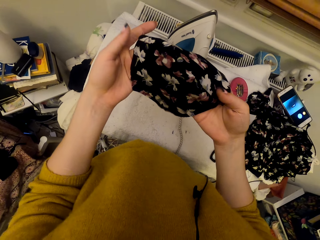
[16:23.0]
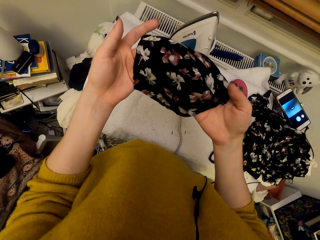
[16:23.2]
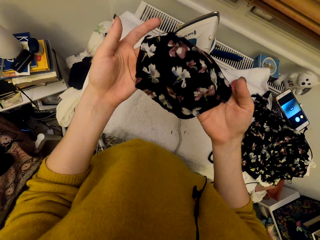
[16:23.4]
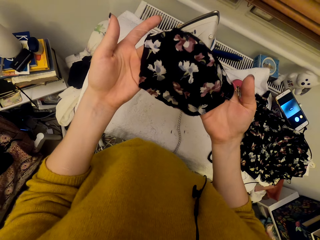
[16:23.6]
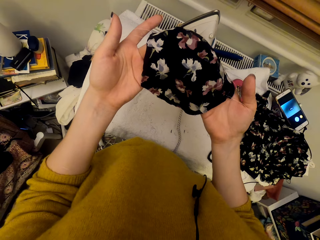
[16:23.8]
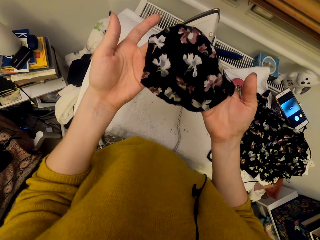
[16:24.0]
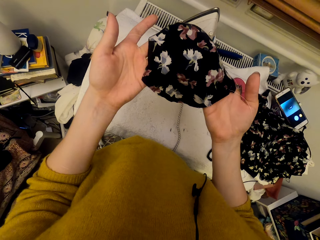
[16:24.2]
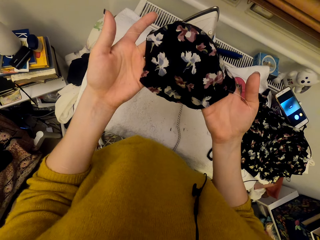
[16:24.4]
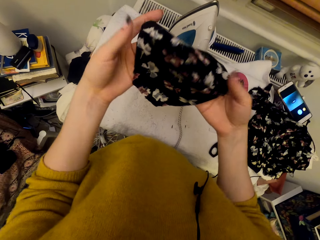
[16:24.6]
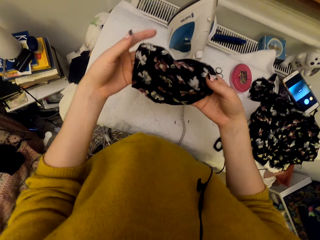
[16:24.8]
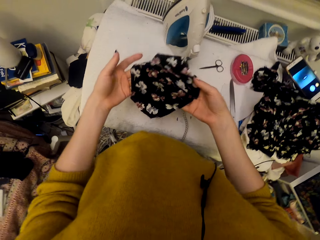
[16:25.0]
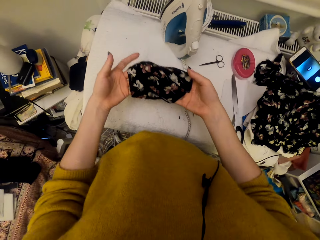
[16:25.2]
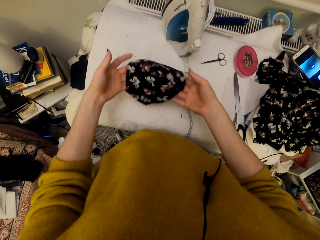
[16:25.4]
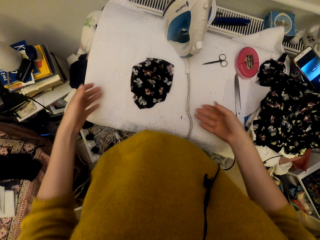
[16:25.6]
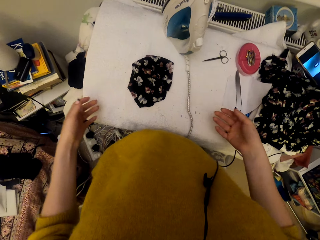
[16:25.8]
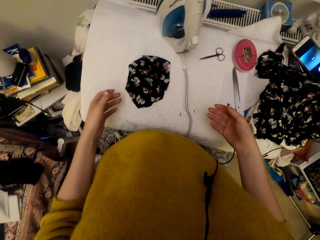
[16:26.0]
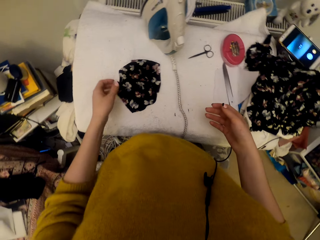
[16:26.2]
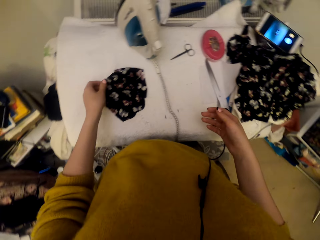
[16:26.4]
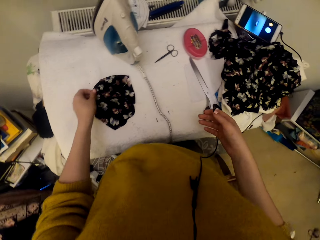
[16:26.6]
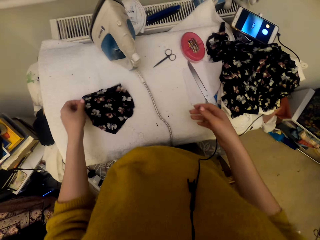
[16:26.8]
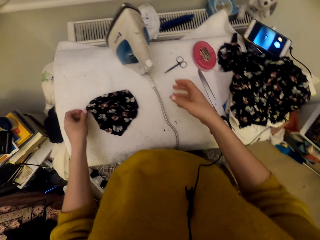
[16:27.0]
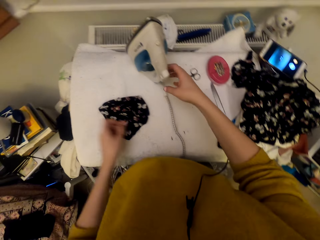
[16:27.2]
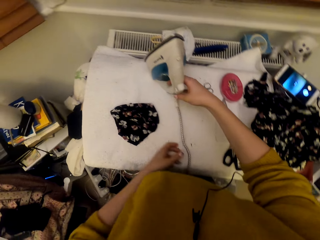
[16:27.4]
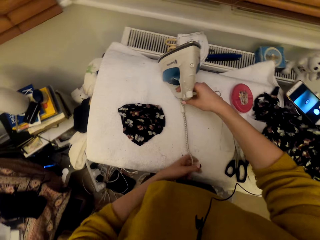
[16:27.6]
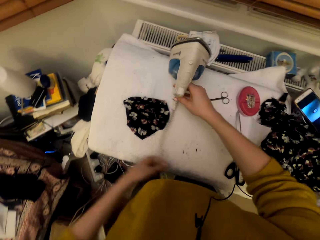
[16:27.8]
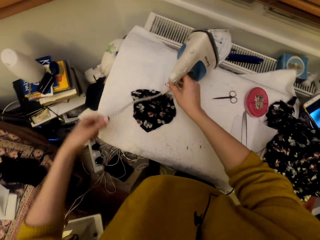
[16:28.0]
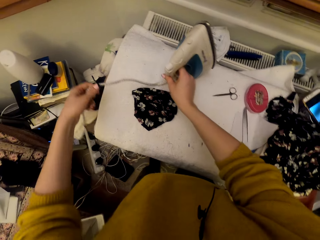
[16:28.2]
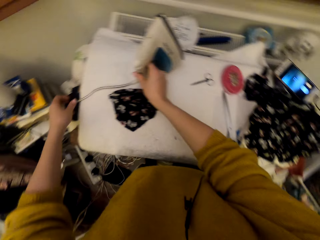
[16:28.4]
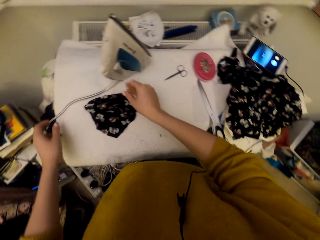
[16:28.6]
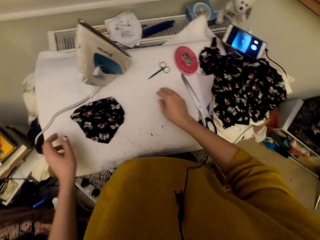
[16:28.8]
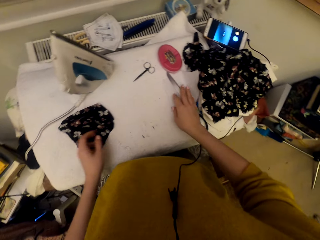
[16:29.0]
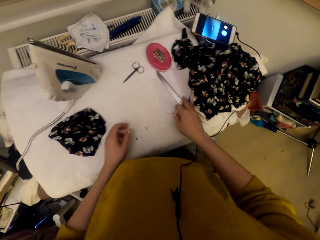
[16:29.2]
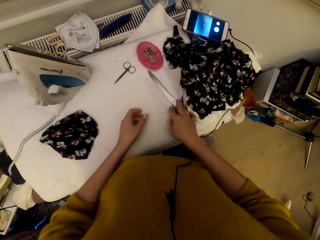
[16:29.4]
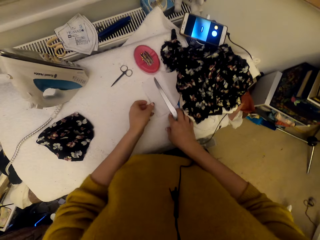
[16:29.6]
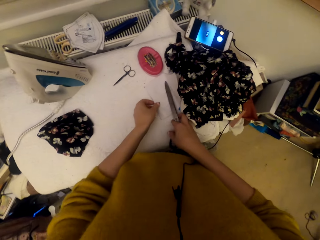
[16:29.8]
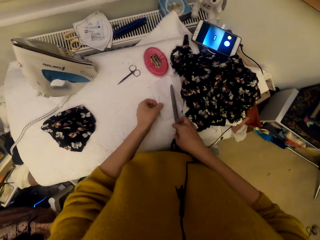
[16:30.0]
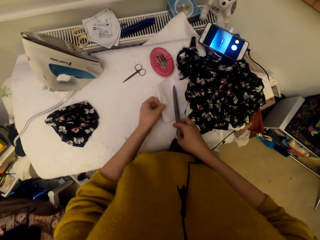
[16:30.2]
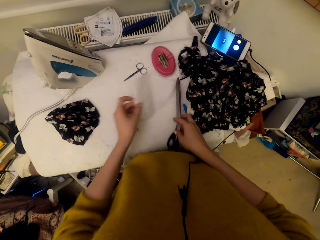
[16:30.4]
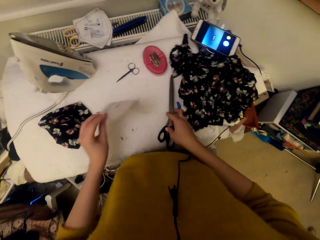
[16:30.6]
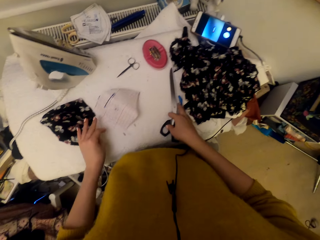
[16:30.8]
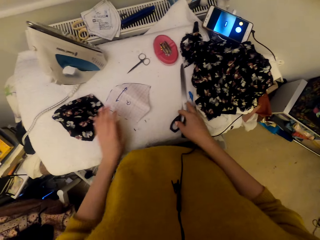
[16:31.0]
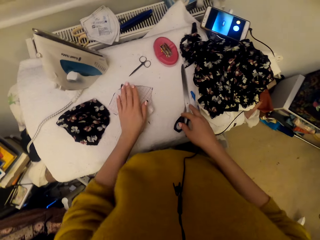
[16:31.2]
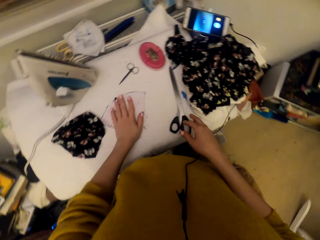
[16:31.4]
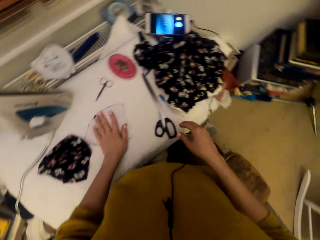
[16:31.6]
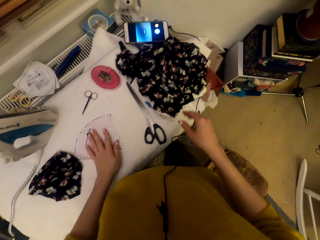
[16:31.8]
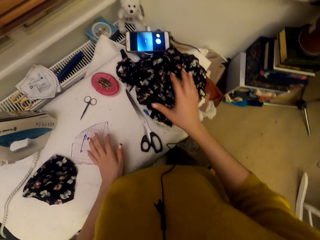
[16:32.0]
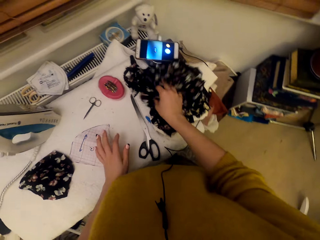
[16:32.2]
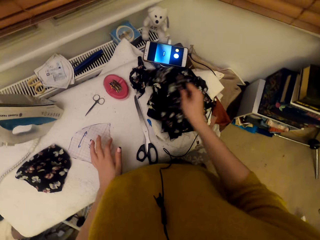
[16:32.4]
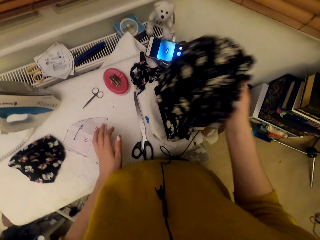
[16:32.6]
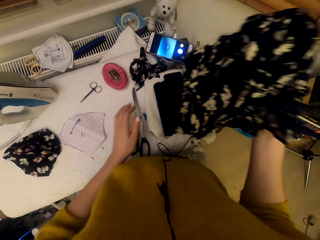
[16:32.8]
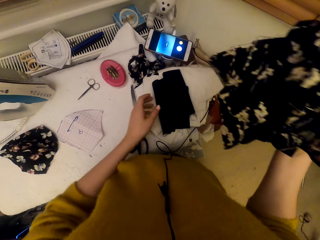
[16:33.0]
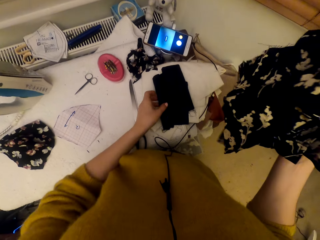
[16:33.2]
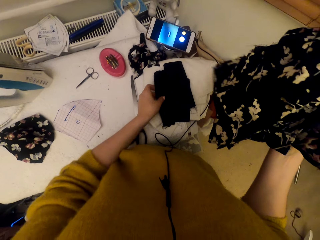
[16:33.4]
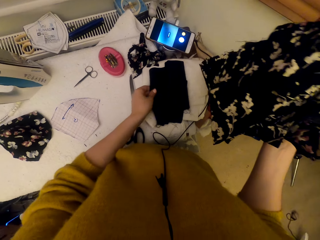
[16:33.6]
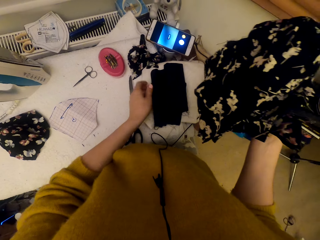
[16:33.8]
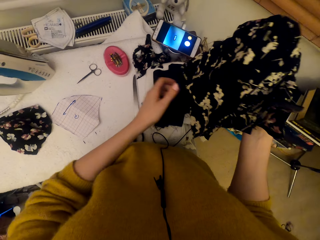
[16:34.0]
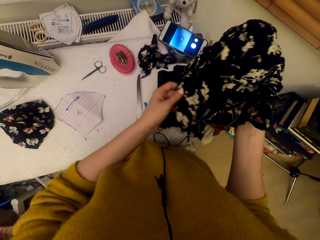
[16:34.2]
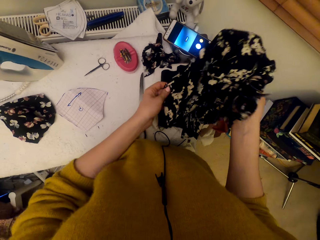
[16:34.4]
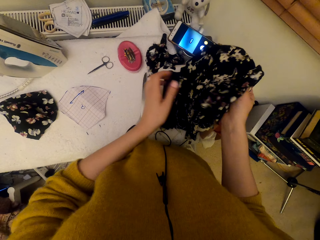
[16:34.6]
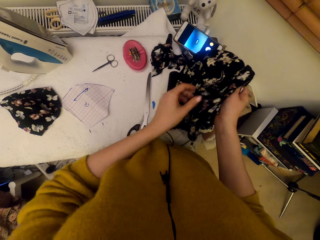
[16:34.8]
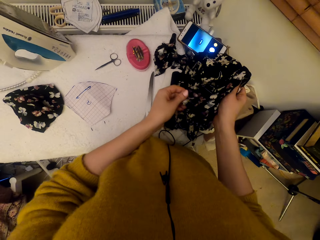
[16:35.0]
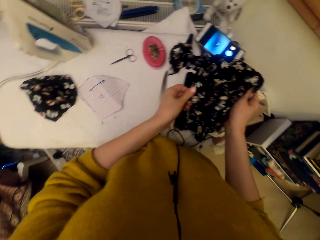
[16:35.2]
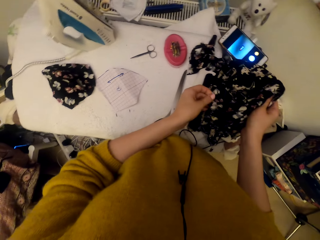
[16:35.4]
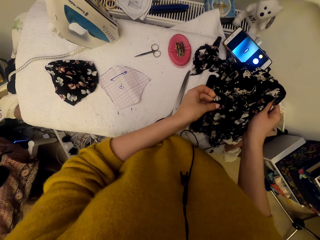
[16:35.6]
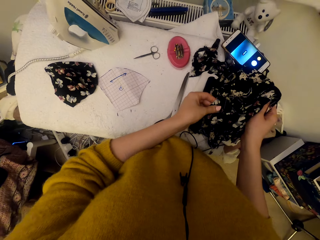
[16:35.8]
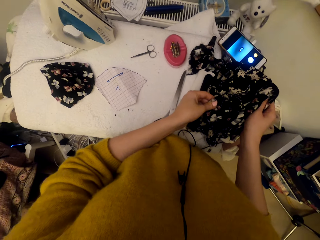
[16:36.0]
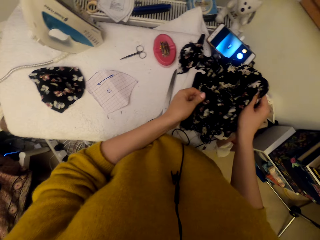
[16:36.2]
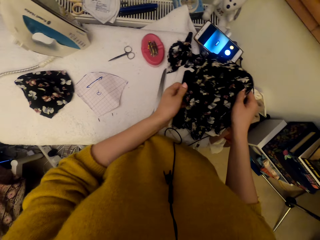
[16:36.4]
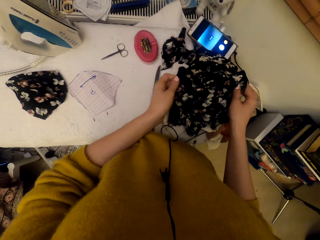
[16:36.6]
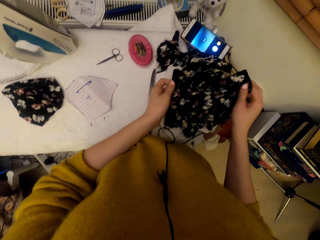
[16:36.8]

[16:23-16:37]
The camera wearer drops the cloth material piece on the worktable. They adjust the cloth material piece. They adjust the steam iron on the worktable. They adjust a graph paper piece on the worktable. They move scissors. They pick up a paper, put down the paper, and put a hand on the paper. They adjust cloth materials on the worktable. They pick up the materials on the table. They touch the materials.

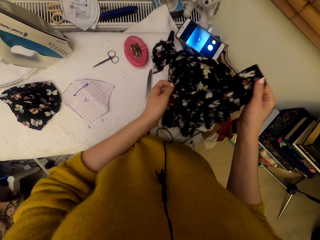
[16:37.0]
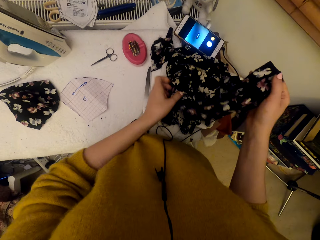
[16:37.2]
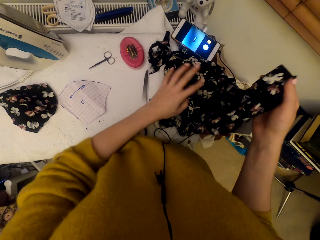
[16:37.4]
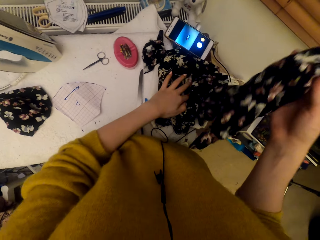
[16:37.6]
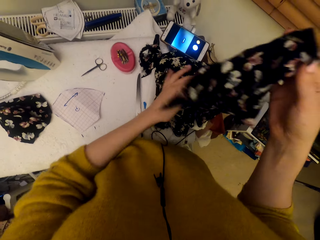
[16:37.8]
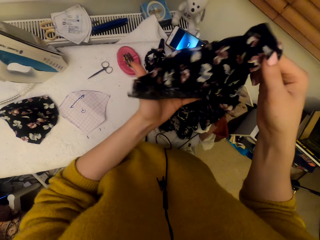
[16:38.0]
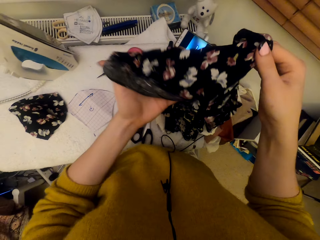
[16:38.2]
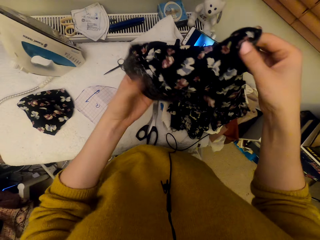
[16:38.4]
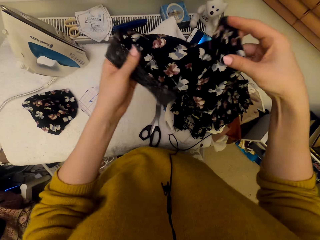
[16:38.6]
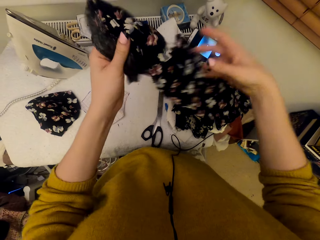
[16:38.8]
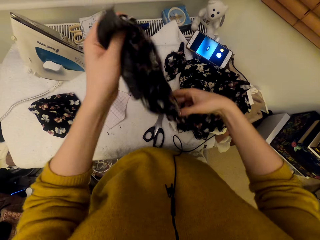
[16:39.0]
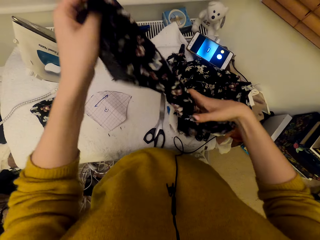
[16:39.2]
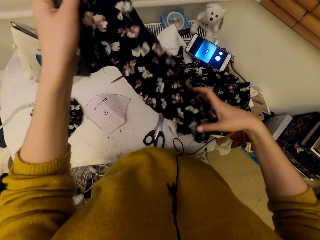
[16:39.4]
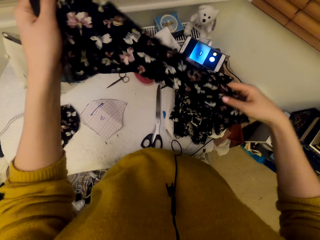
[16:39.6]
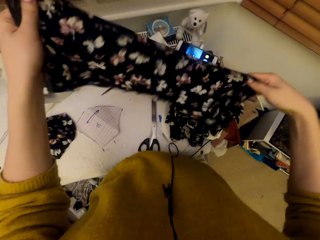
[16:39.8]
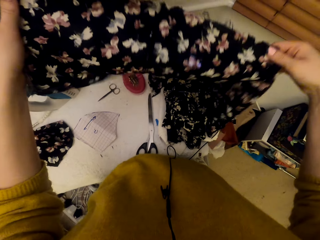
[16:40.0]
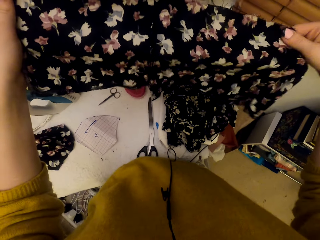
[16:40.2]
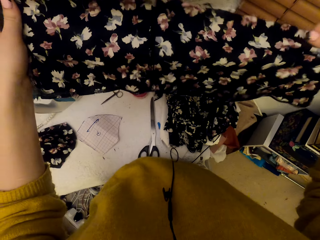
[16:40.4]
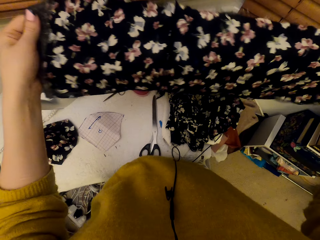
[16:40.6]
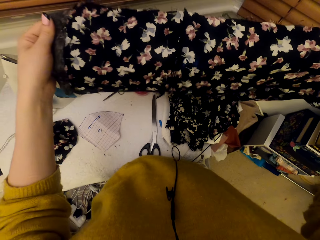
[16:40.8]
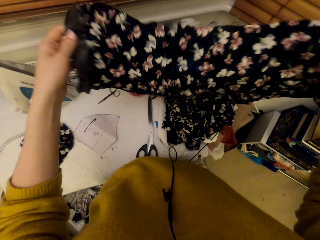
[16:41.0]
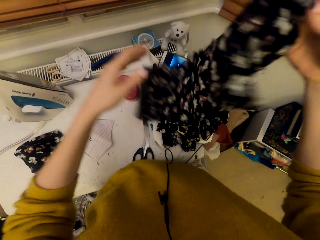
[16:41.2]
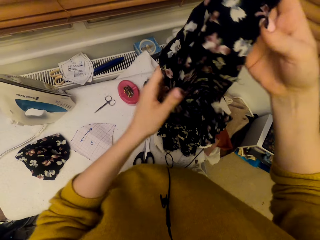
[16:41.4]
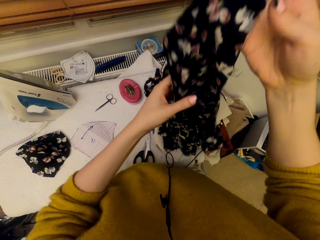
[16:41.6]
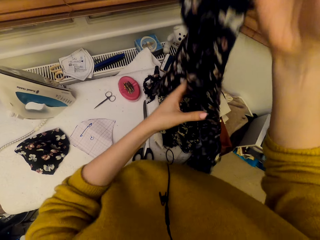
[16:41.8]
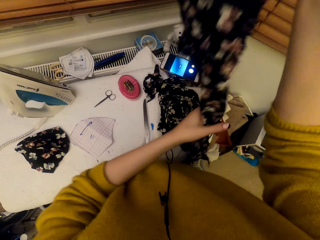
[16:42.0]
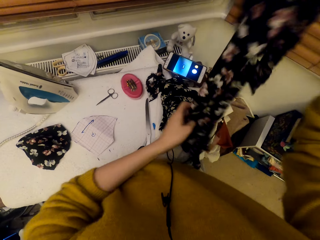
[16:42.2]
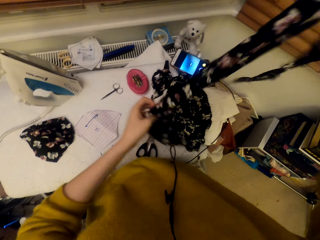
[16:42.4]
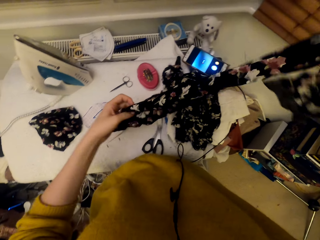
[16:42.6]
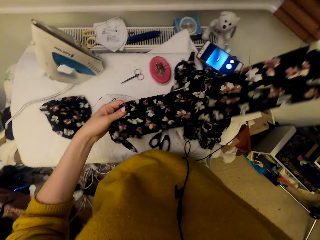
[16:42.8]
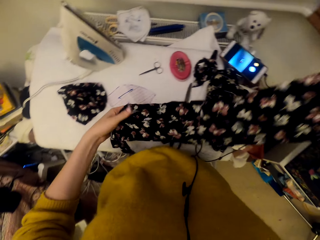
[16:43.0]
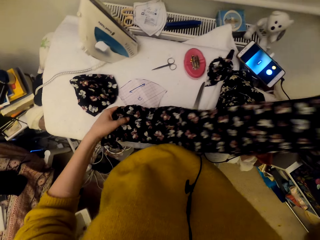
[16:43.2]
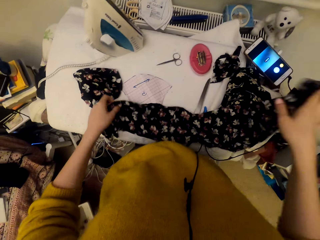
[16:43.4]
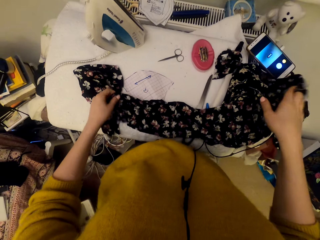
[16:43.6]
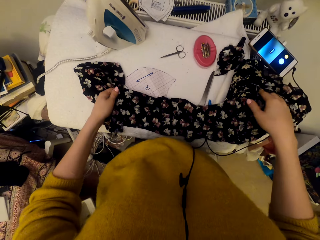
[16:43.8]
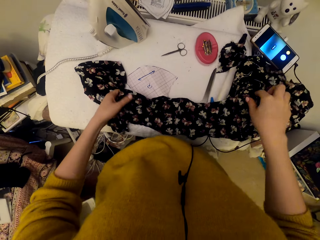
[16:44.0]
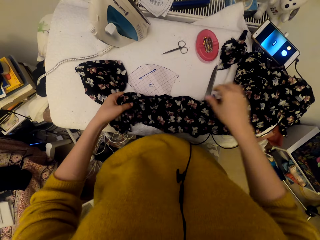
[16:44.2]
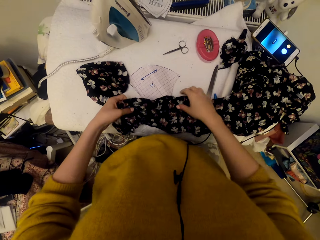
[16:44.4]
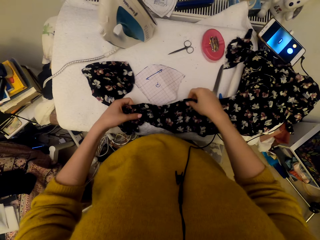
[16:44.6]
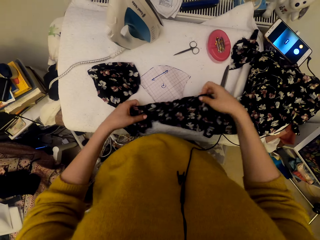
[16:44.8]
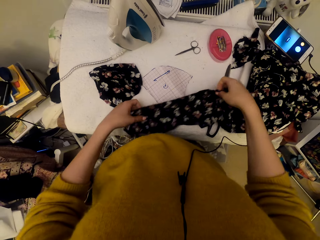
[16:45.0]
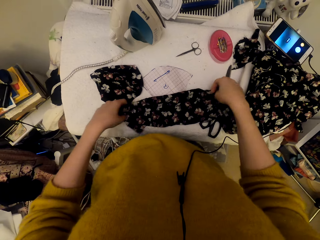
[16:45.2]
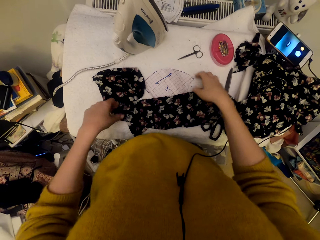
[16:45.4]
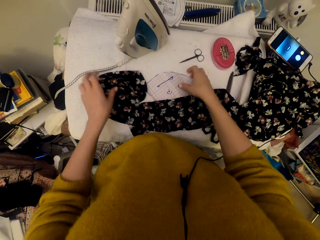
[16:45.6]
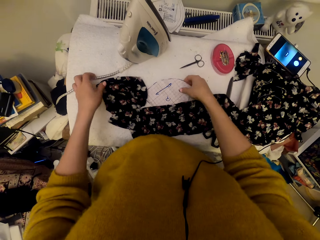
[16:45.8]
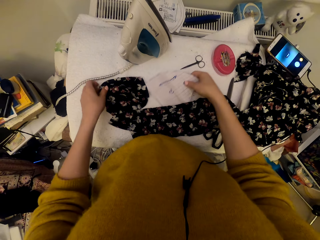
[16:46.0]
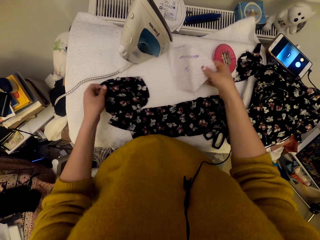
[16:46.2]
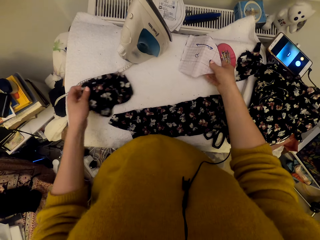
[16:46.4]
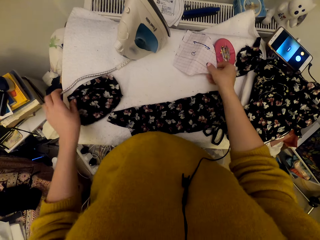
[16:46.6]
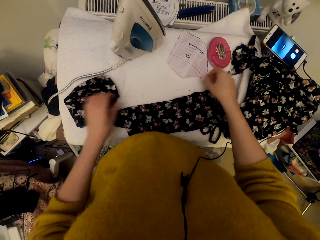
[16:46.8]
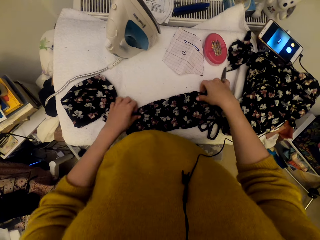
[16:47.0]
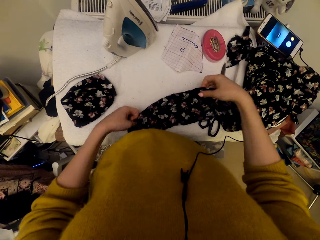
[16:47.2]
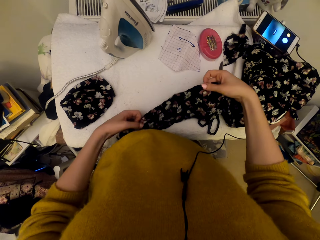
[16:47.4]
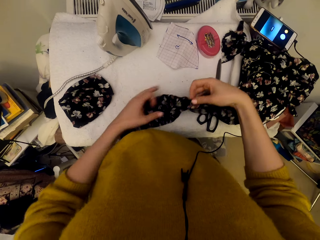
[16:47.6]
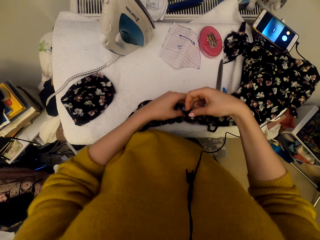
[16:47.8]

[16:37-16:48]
The camera wearer adjusts a cloth material. They hold the material with their hands. They put down the material with their hands. They adjust the cloth material piece and the graph paper piece on the worktable. They adjust the cloth material on the worktable. They pick up the material on the table.
